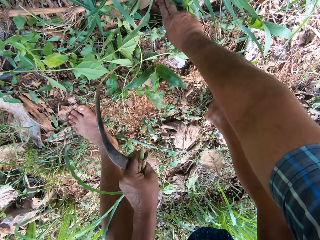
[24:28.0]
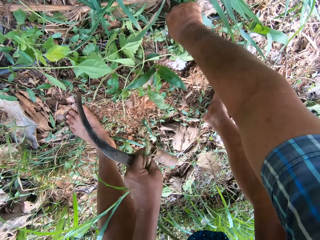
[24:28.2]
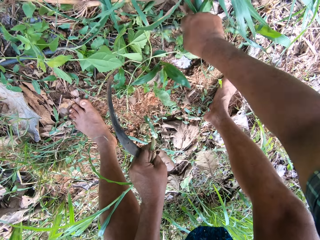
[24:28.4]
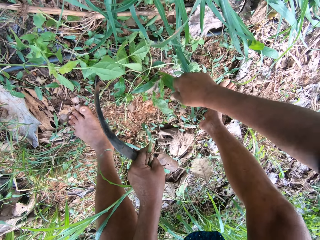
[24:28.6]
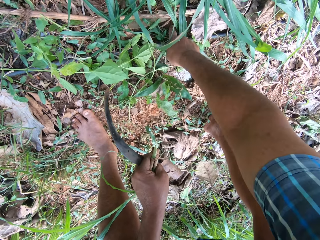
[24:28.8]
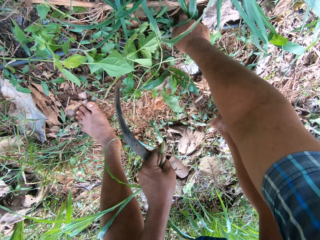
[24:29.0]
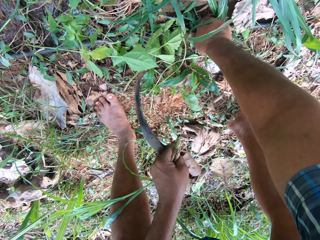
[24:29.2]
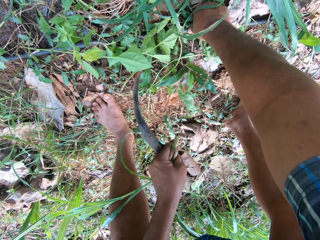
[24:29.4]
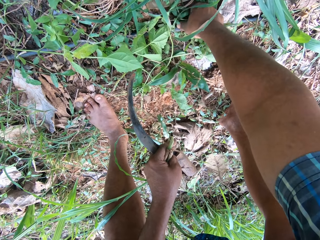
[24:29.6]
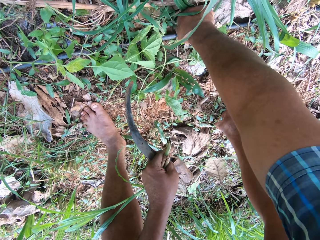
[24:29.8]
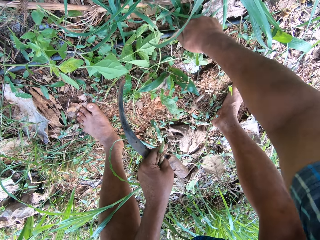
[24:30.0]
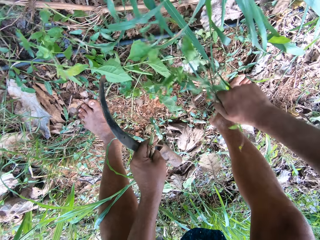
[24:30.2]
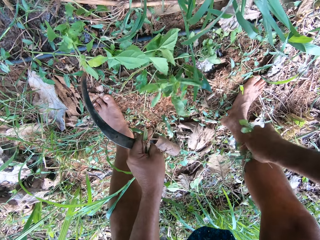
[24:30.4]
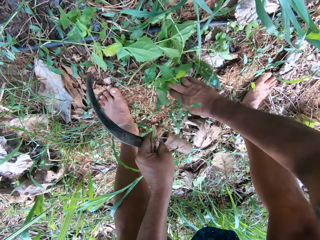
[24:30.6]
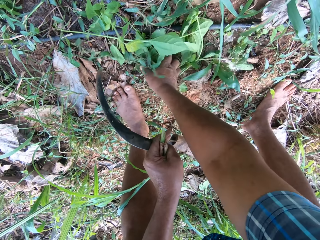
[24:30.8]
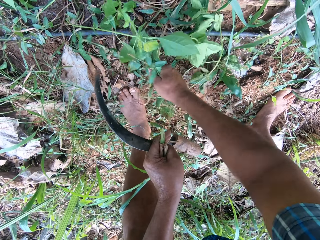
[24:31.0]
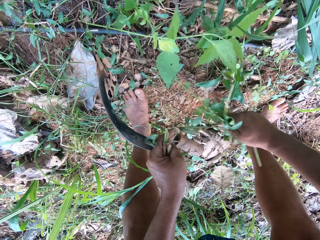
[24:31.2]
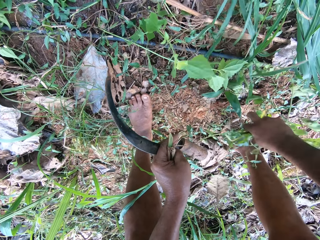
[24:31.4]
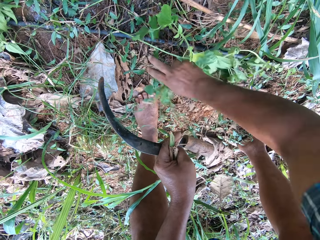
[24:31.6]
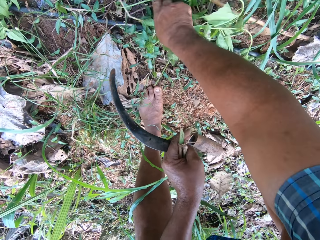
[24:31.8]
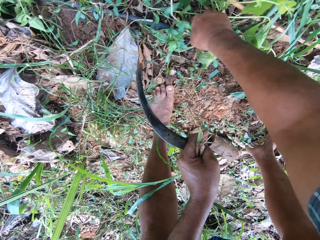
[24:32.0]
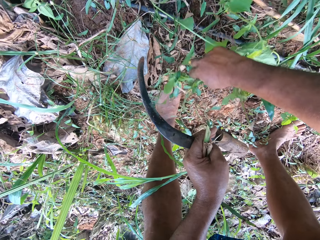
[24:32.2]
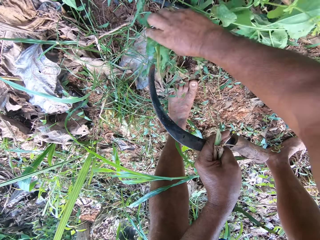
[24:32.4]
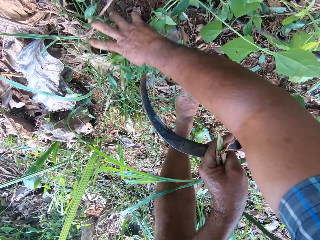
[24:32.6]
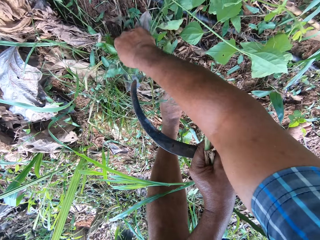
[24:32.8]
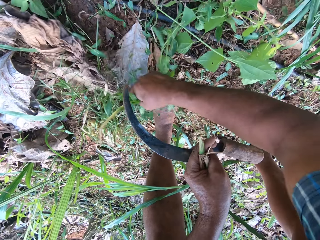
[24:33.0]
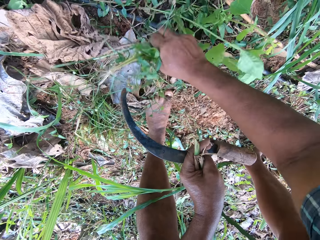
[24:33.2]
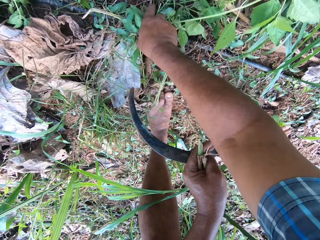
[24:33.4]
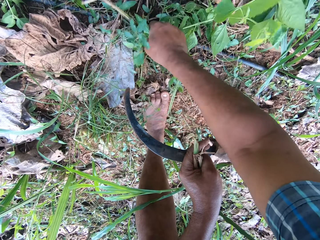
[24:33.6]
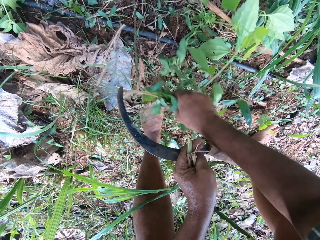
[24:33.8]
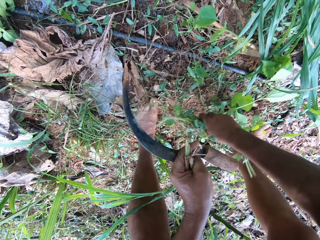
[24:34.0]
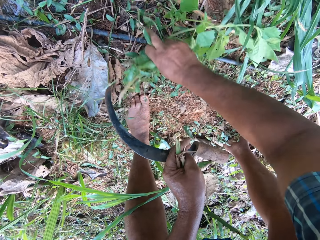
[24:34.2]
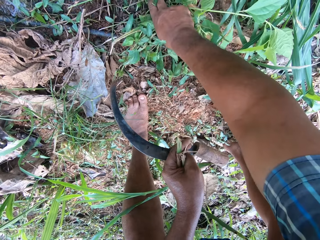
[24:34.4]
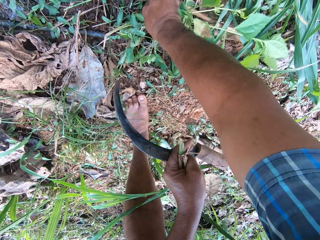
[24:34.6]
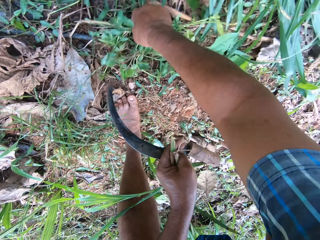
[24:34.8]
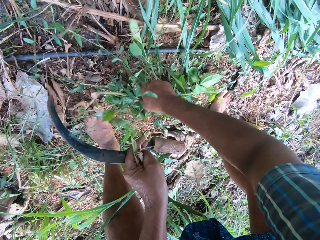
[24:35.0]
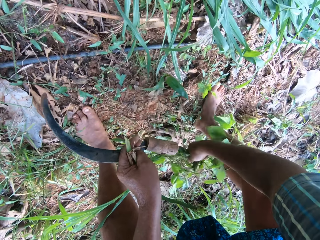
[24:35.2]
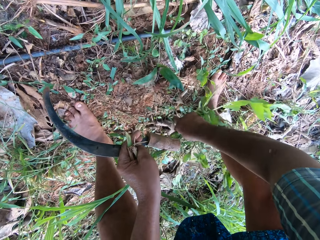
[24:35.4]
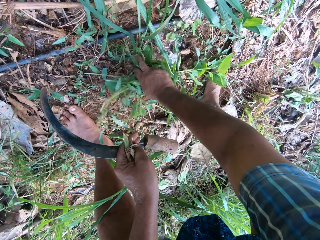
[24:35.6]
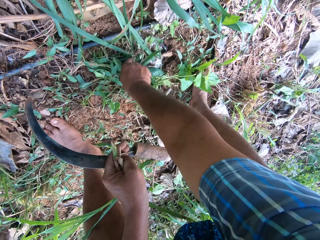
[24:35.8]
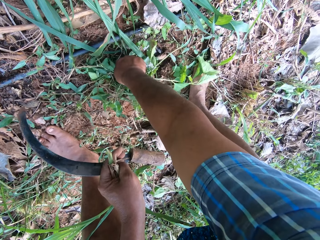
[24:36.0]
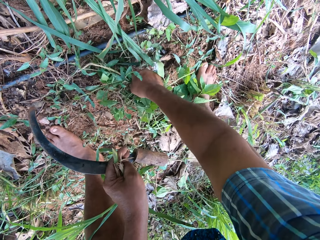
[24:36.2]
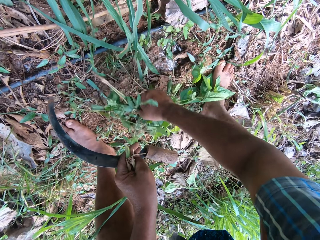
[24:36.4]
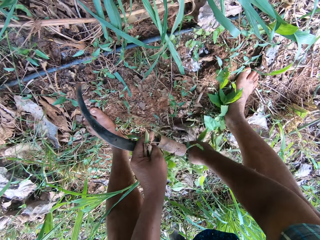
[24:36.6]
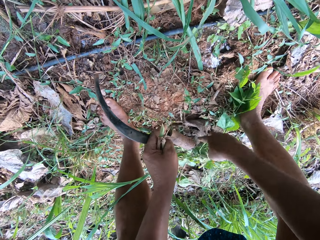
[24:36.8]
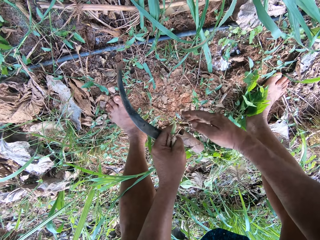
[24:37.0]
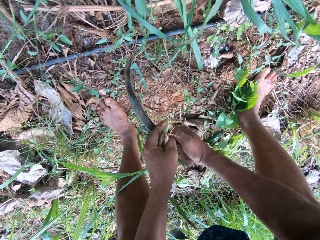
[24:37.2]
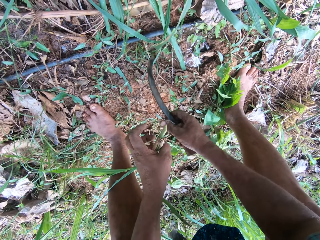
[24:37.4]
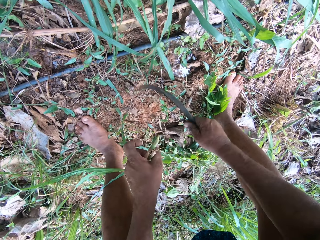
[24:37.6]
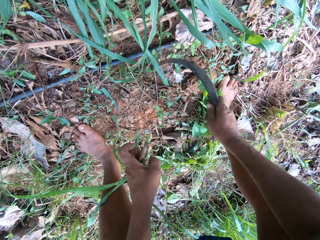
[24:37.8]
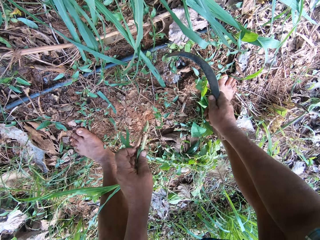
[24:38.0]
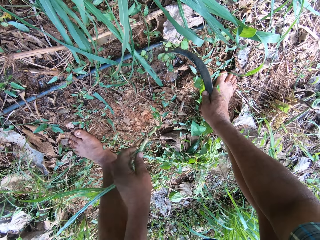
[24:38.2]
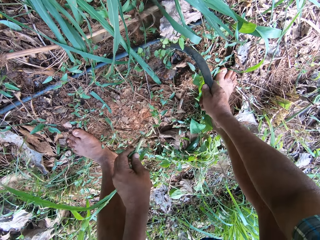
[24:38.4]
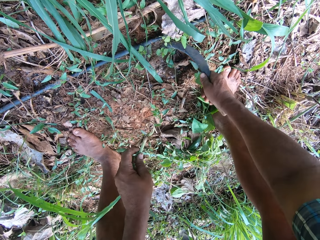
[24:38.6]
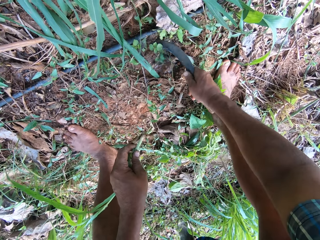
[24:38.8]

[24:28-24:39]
The camera wearer moves the sickle to his left hand. He uproots weeds or plants with his right hand. He puts the plants down. He moves the sickle to his right hand.

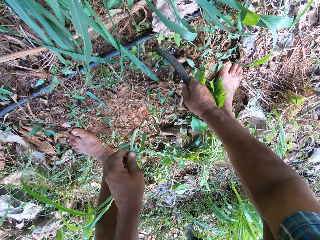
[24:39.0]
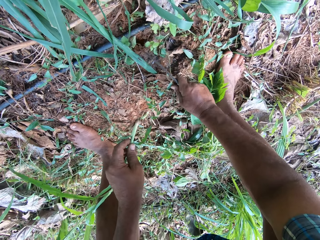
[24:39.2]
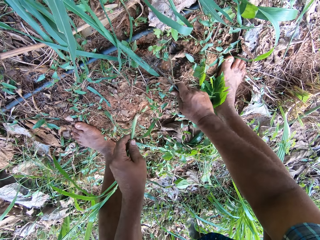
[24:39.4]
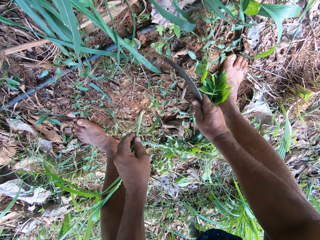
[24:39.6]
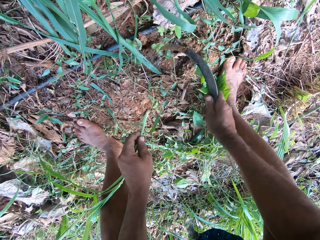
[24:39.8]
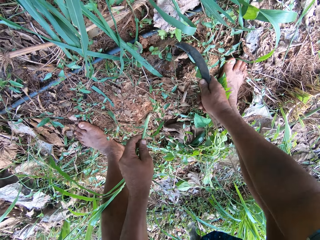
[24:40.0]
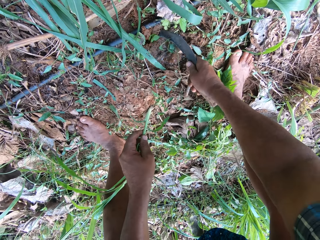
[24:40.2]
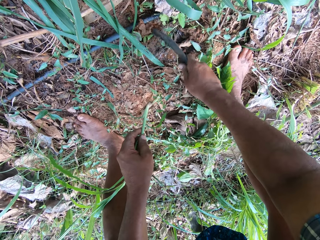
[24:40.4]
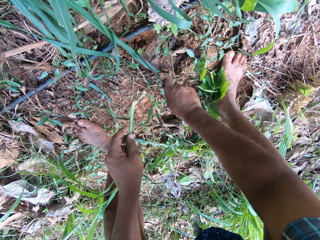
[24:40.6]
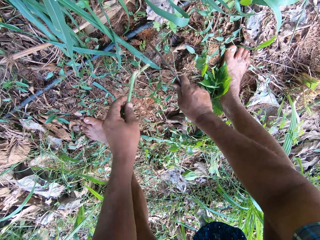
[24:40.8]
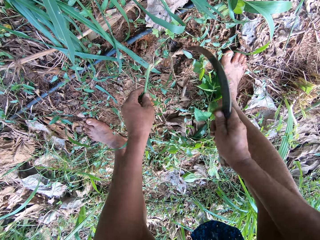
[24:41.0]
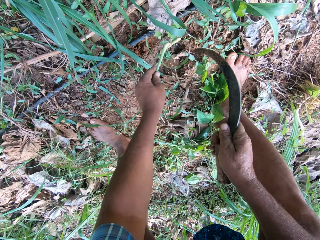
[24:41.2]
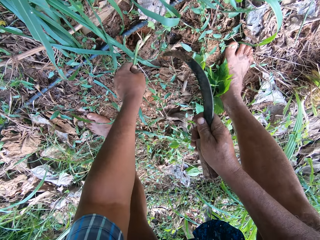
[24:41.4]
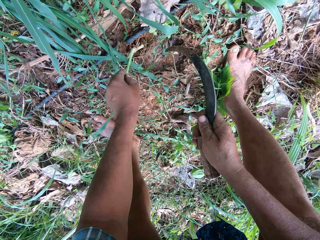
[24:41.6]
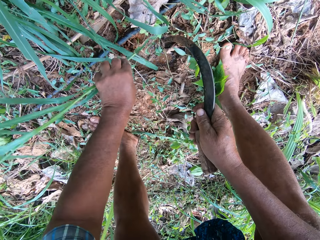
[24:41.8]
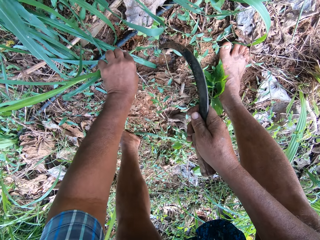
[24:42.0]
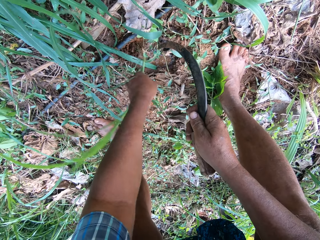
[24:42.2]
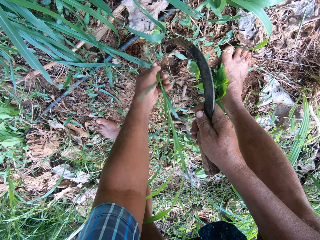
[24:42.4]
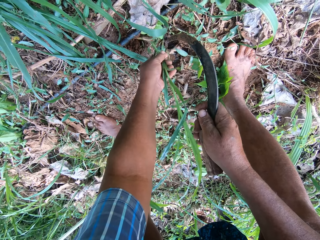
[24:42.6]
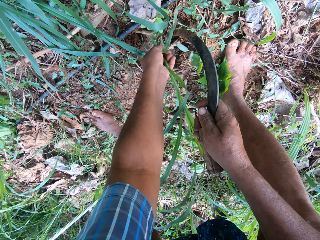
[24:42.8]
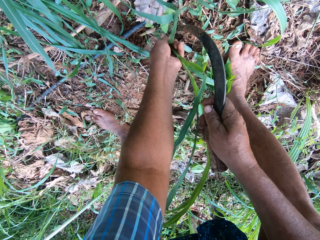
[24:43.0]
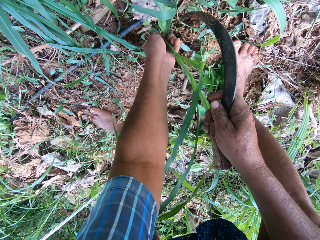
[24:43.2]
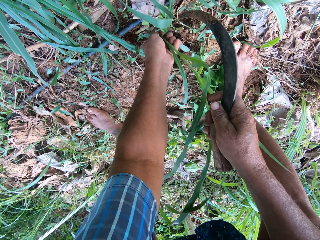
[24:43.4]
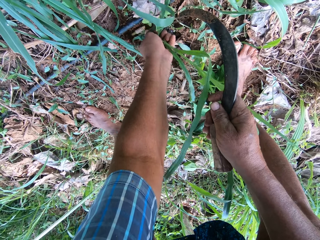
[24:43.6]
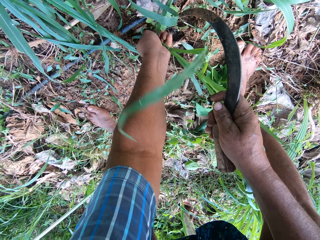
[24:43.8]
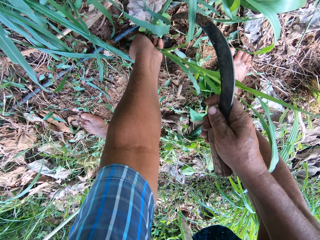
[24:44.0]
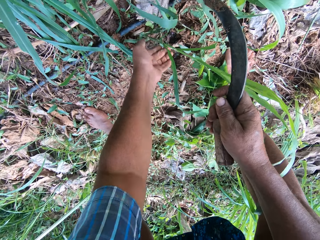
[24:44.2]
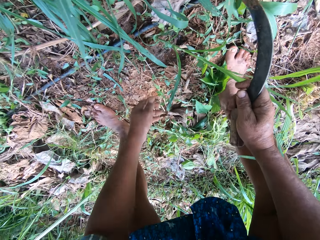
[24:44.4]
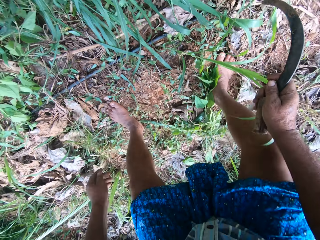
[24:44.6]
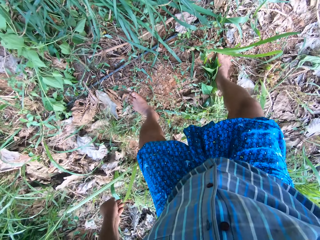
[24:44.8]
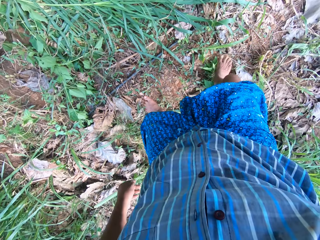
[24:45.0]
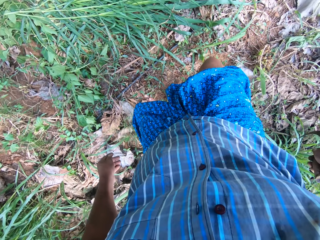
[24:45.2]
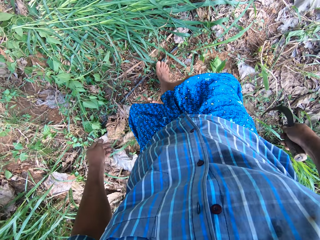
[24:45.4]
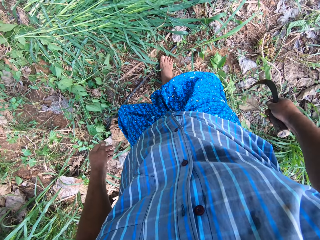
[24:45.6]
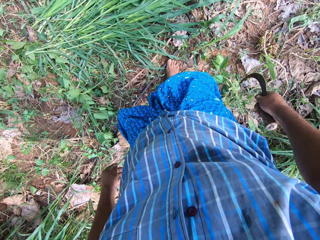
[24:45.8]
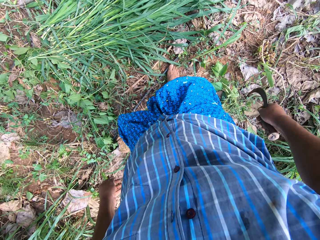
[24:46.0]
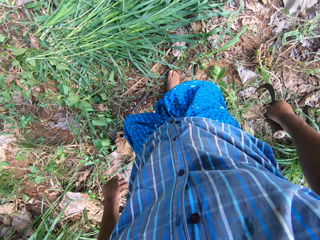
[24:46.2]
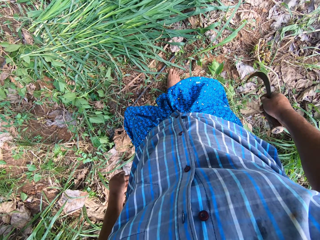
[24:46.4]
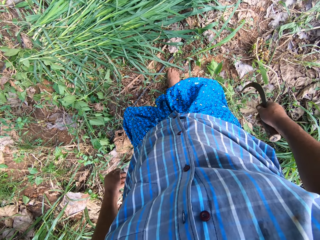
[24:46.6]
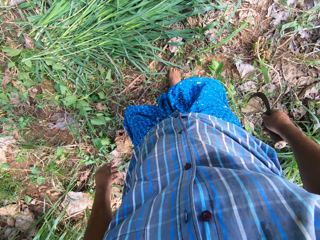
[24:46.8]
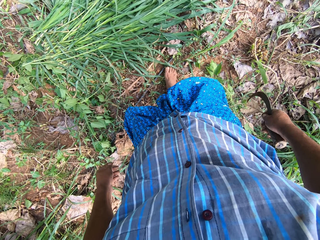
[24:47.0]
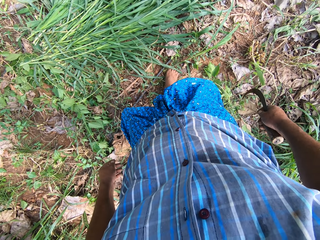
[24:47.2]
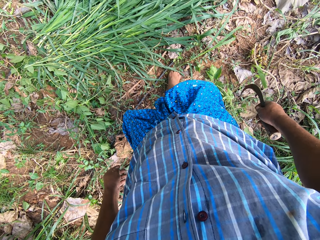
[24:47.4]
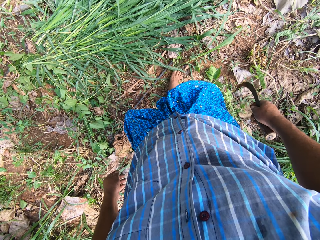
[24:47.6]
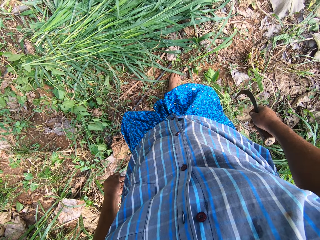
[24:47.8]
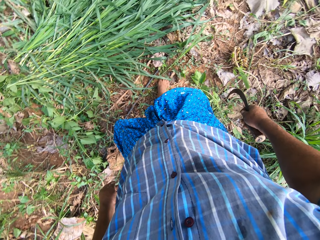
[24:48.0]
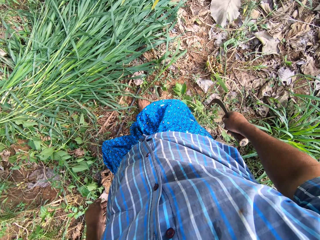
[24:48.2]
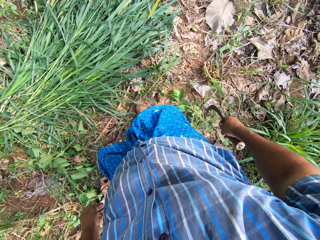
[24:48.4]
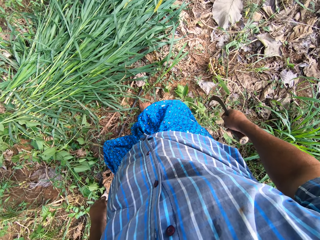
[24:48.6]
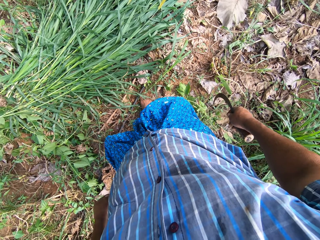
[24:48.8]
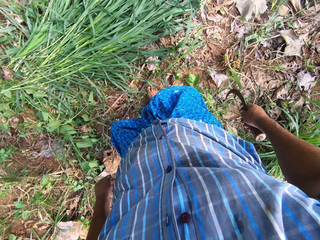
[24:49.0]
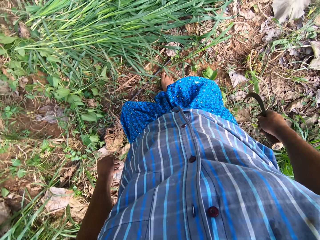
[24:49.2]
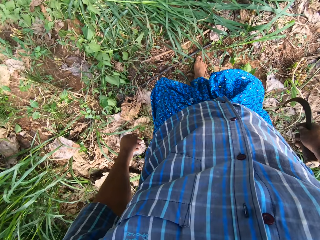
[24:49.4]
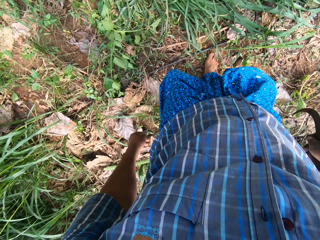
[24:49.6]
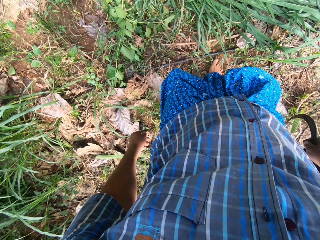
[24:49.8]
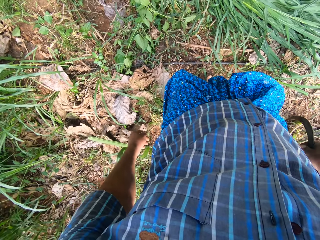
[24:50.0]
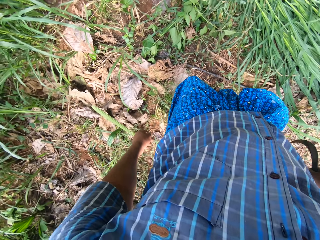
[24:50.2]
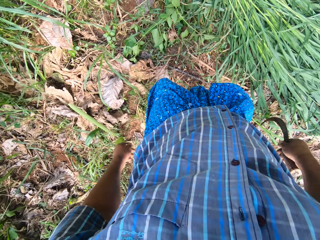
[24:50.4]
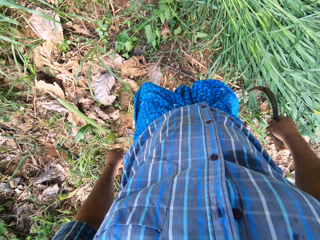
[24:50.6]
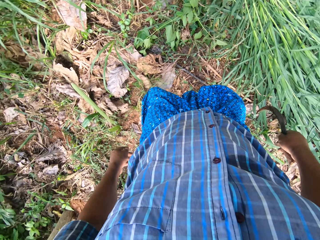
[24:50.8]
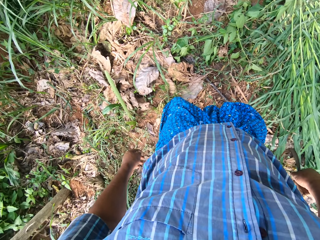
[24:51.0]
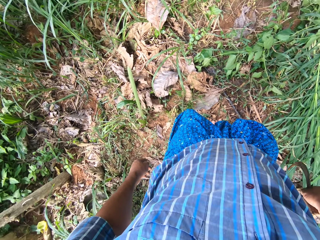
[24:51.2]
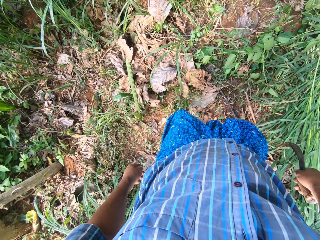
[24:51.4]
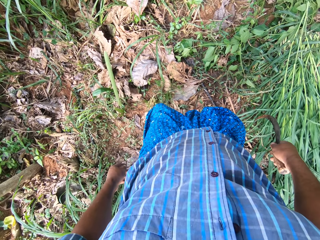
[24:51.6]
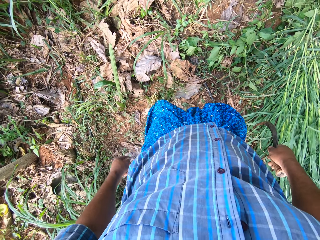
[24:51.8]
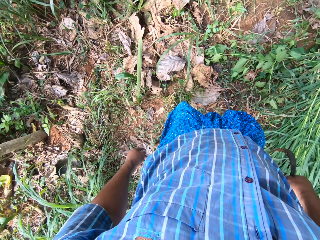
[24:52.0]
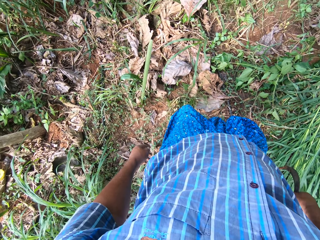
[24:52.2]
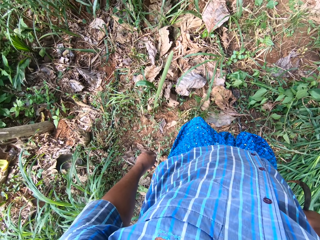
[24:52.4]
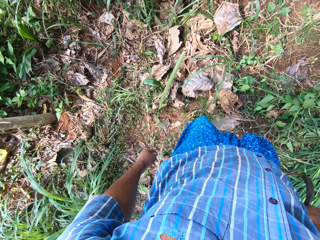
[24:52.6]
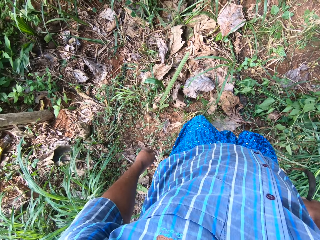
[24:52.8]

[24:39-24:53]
The camera wearer digs a hole with the sickle. He puts the napier grass in the ground. He covers the hole with his right foot. He looks around.
